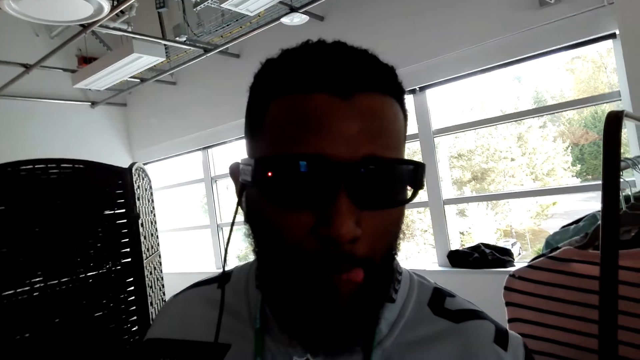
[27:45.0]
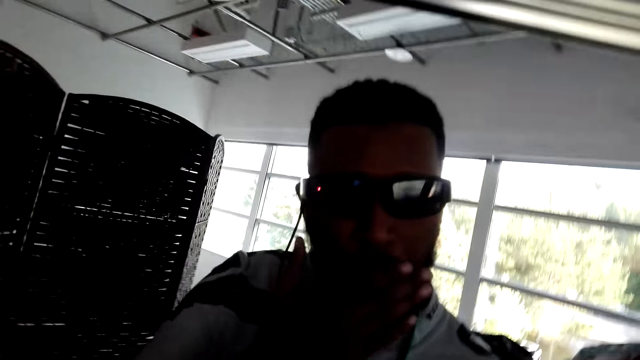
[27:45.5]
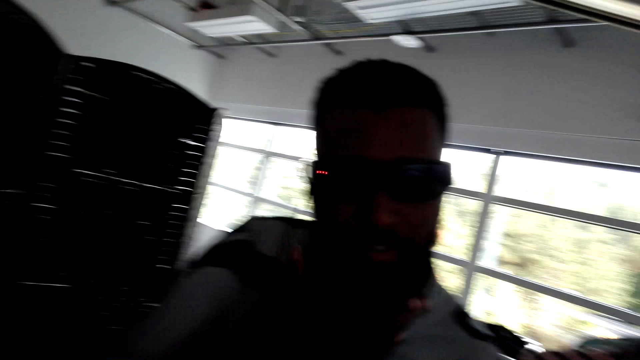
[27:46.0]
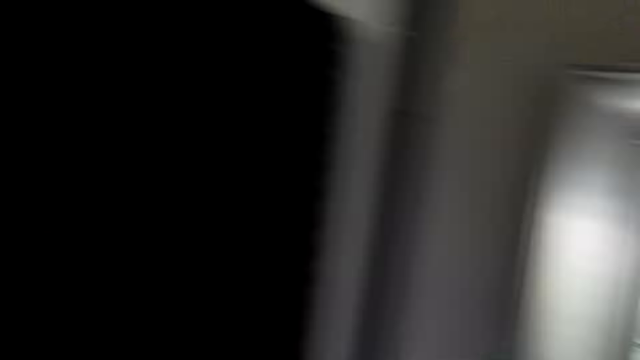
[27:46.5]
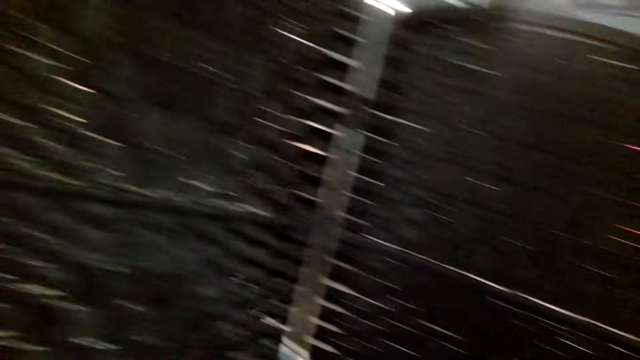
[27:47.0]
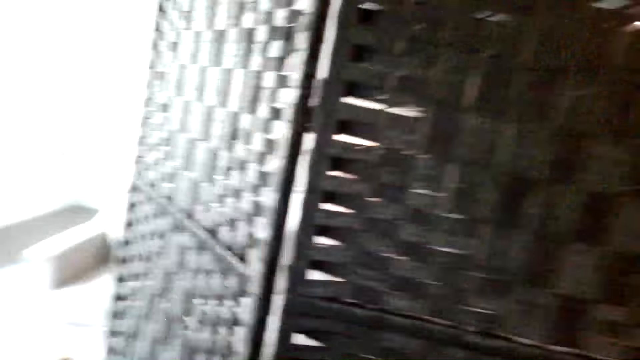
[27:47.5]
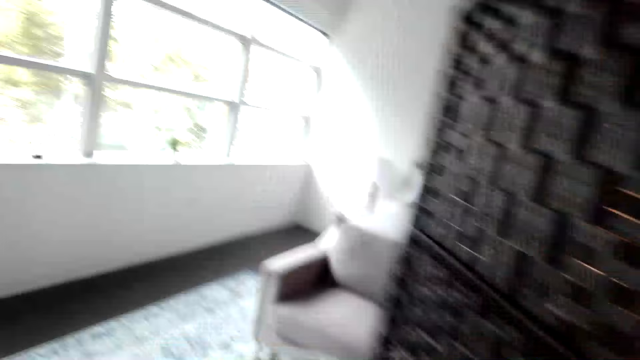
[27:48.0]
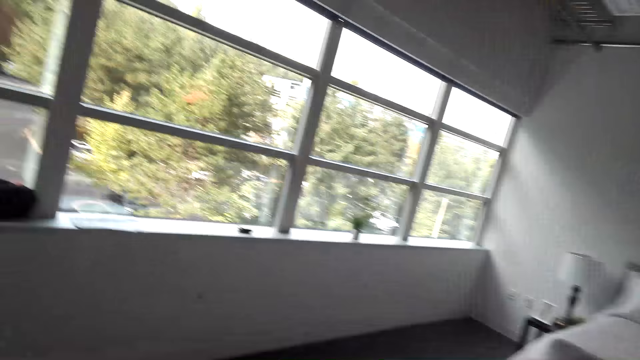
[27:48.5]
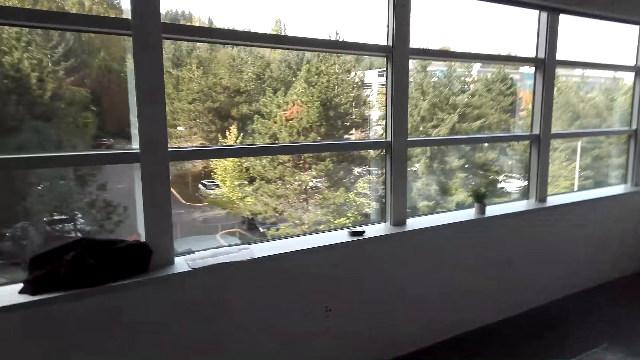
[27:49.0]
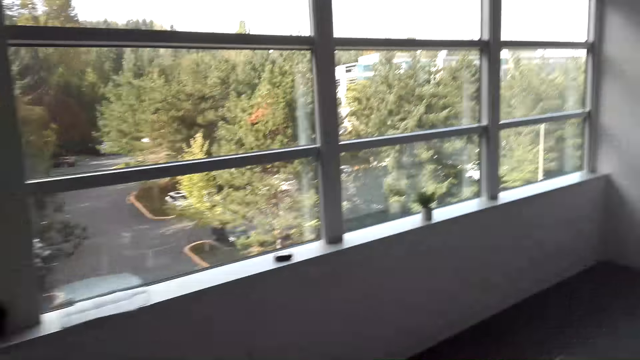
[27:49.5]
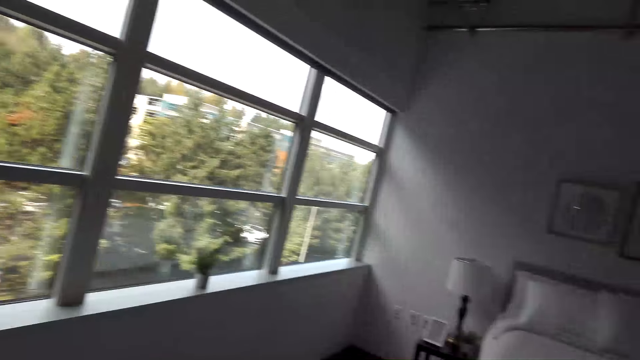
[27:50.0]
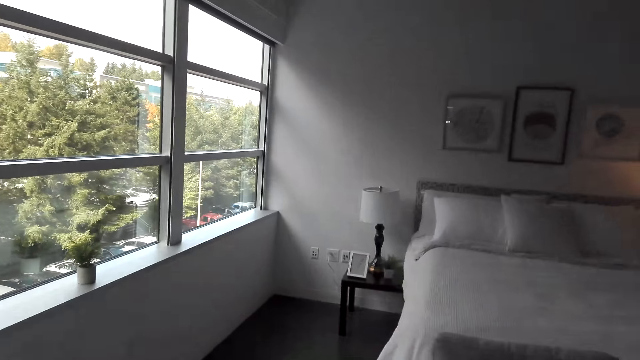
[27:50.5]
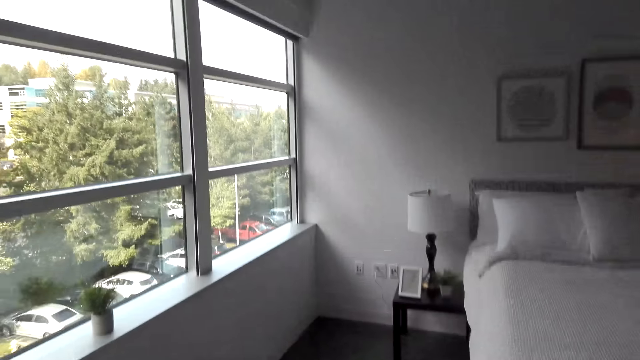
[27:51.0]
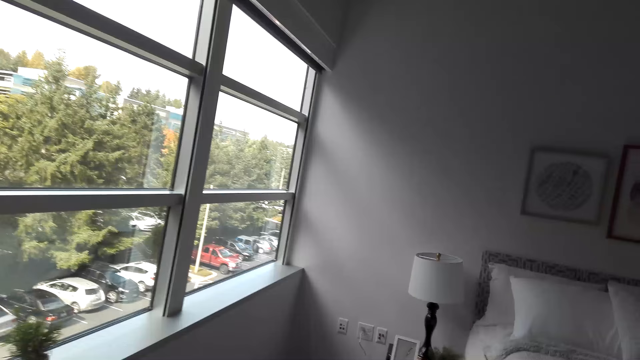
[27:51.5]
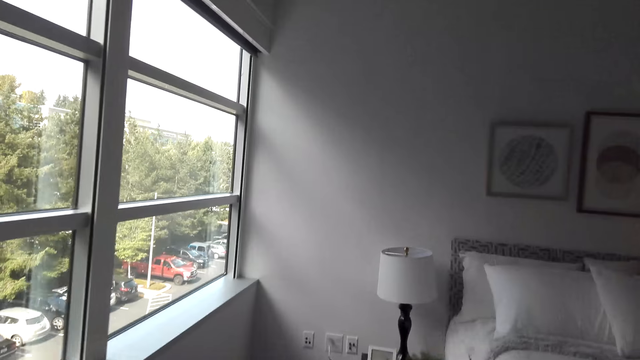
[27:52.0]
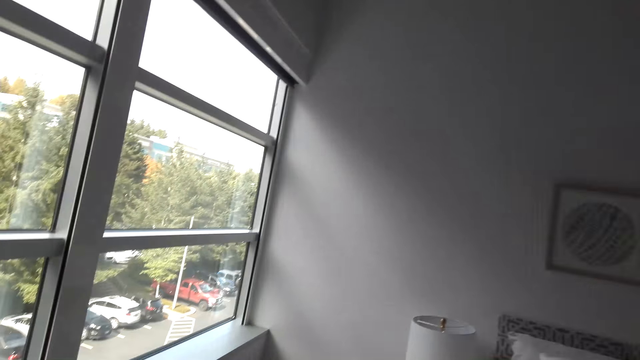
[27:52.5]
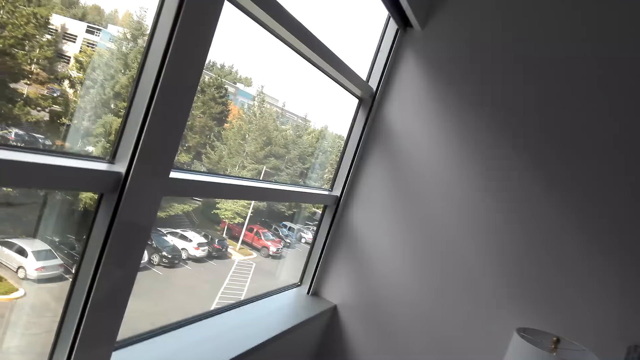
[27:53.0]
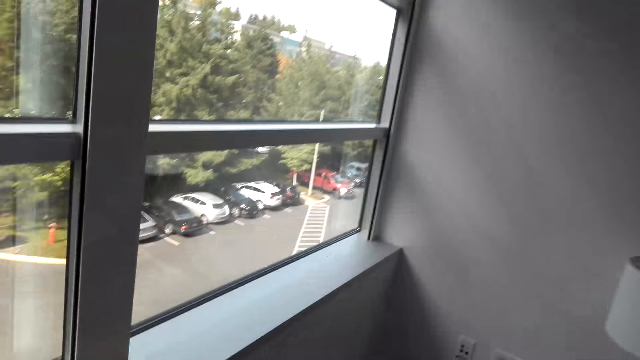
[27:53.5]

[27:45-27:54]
The camera wearer wipes his mouth. He turns around and walks in the house. He moves around in a room.

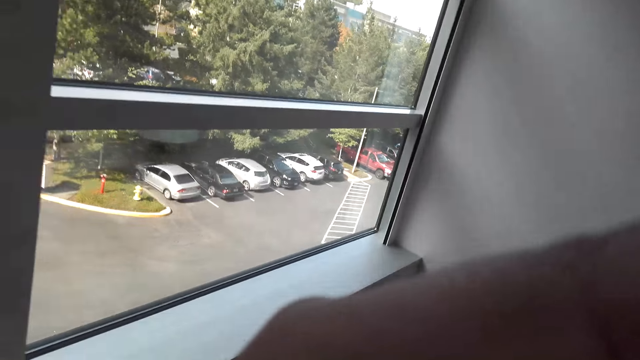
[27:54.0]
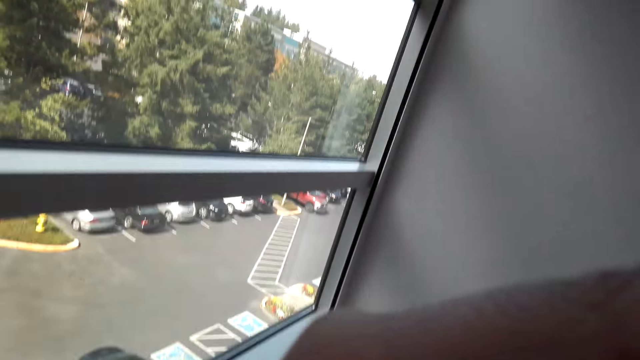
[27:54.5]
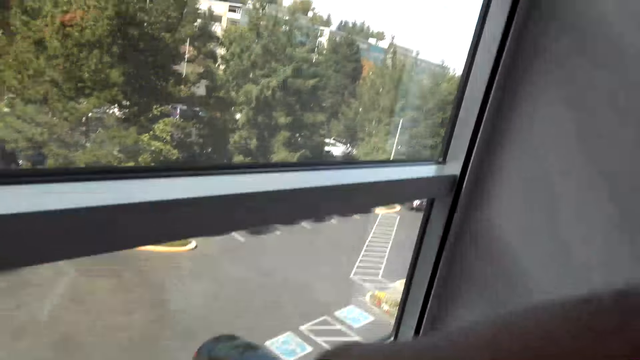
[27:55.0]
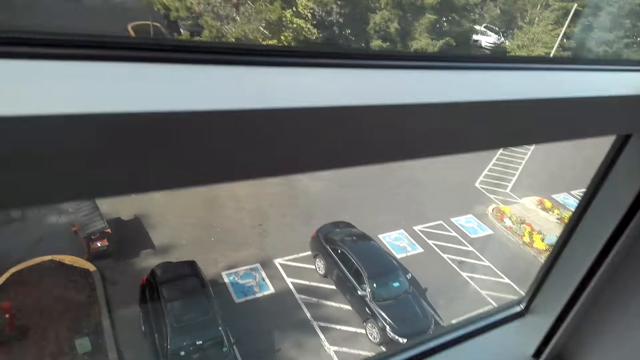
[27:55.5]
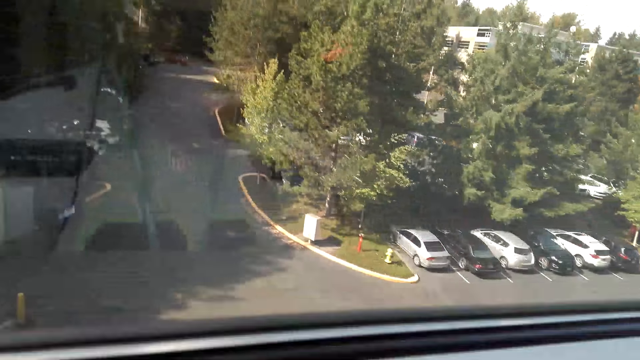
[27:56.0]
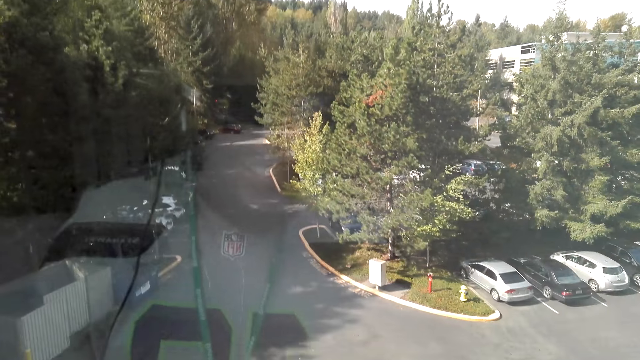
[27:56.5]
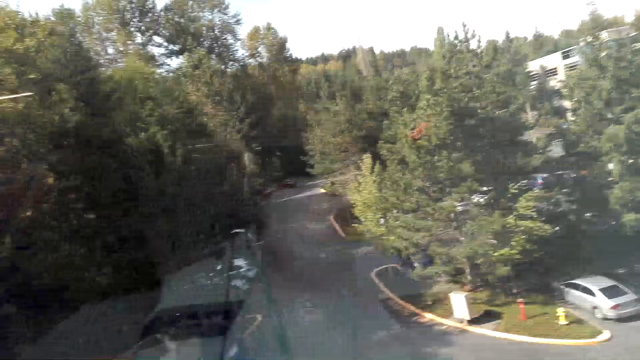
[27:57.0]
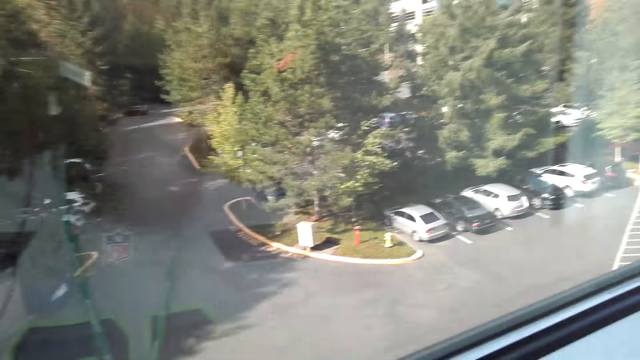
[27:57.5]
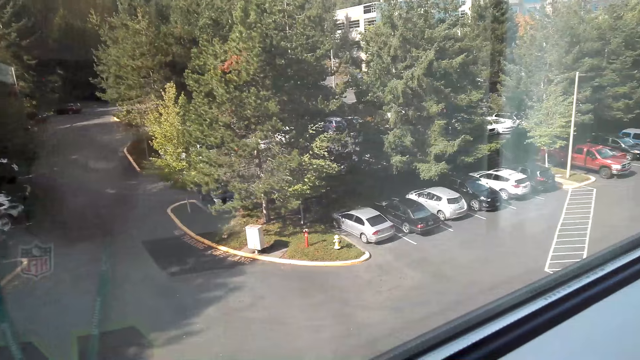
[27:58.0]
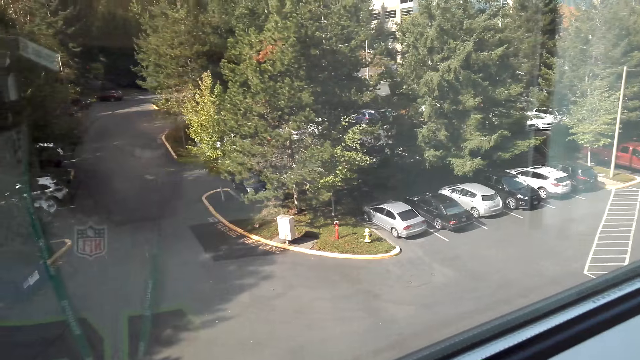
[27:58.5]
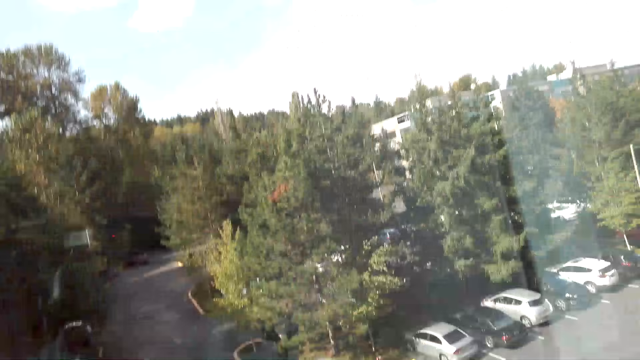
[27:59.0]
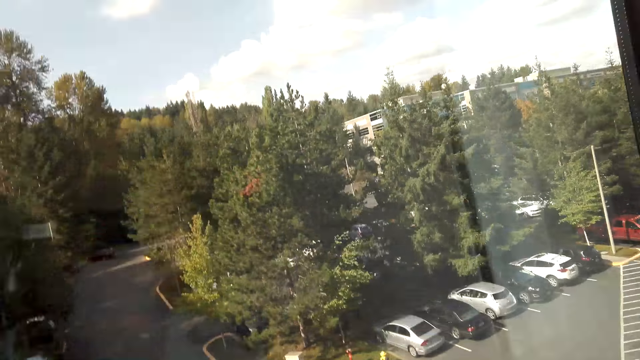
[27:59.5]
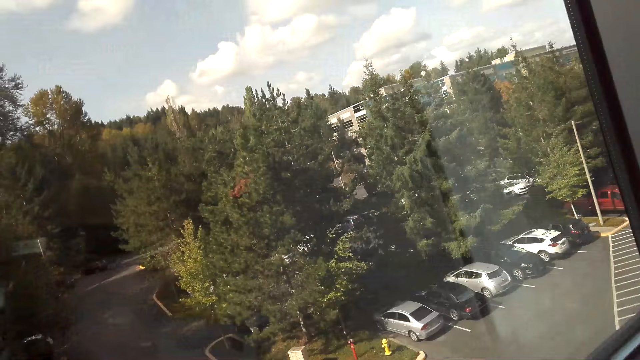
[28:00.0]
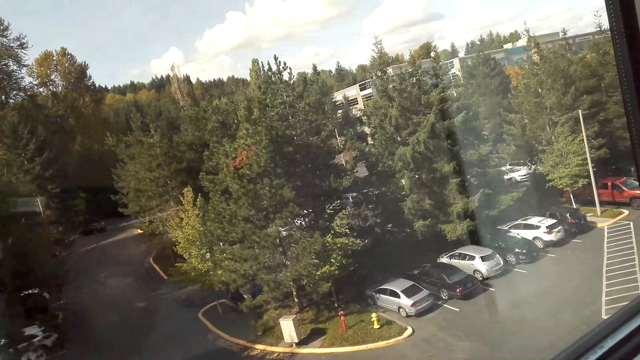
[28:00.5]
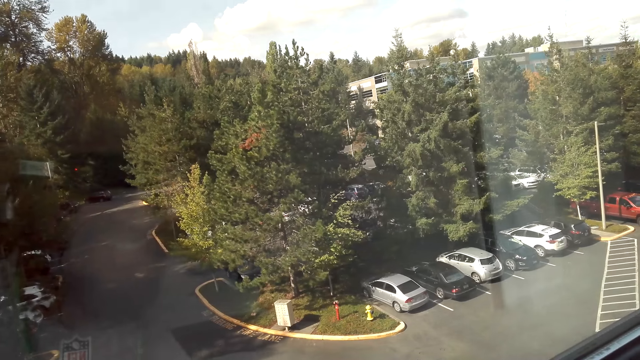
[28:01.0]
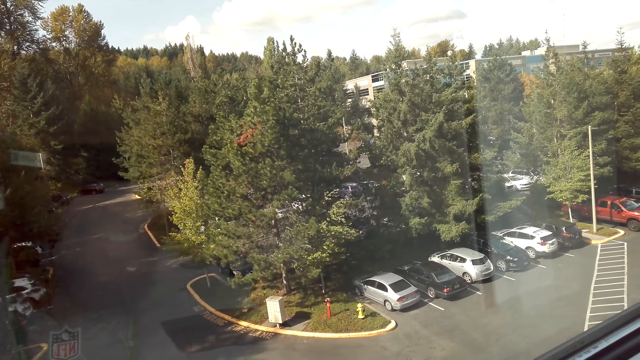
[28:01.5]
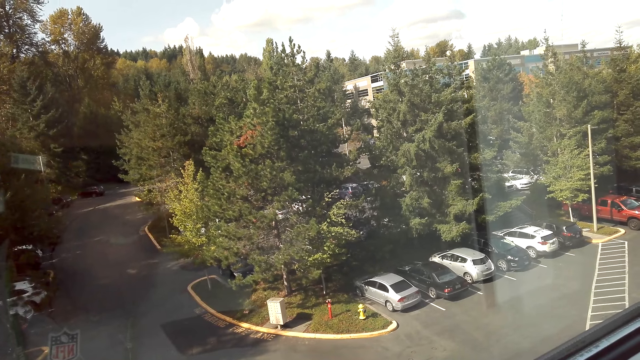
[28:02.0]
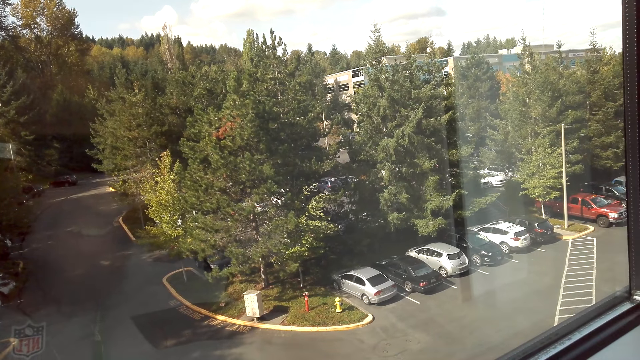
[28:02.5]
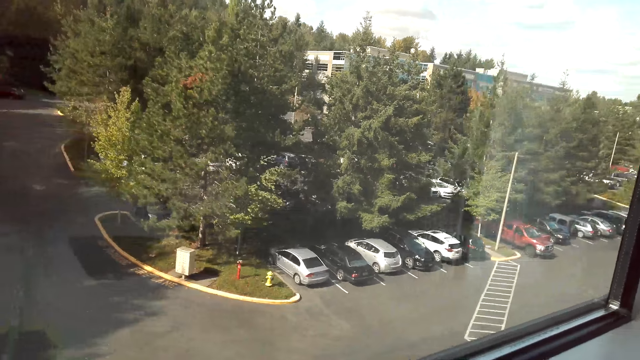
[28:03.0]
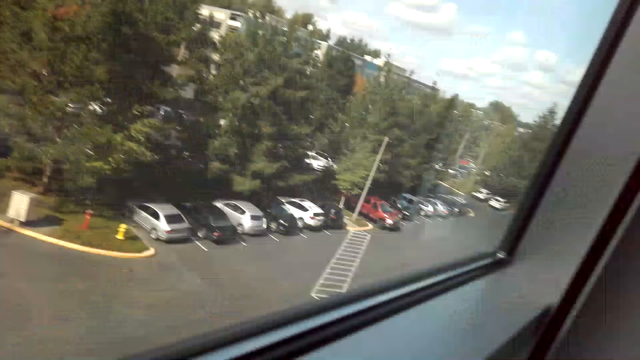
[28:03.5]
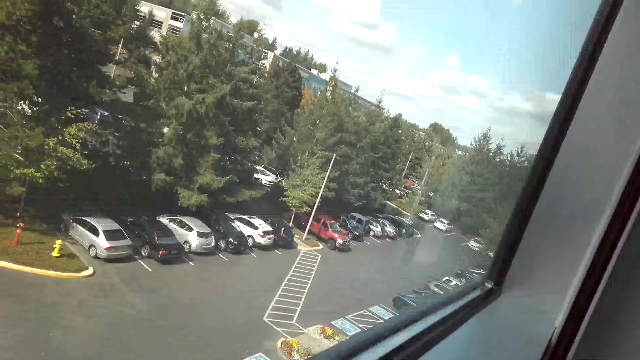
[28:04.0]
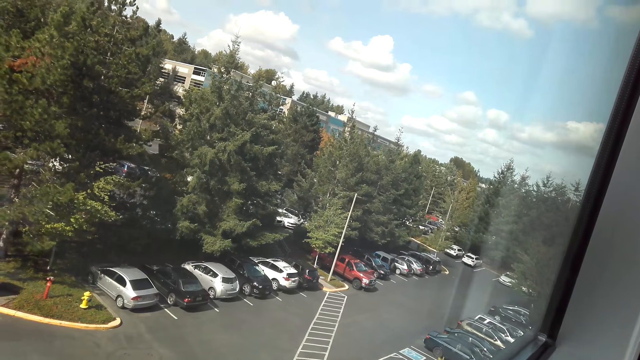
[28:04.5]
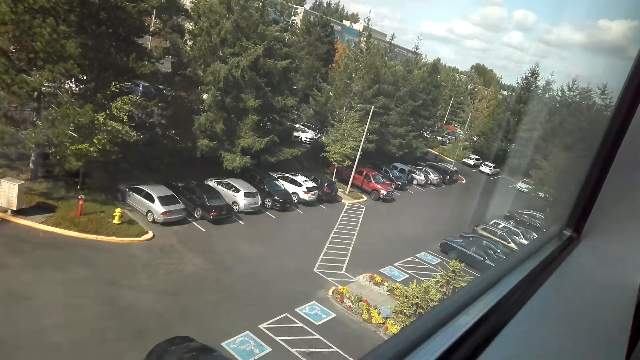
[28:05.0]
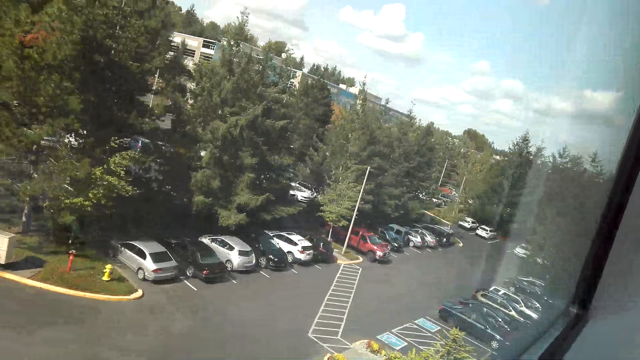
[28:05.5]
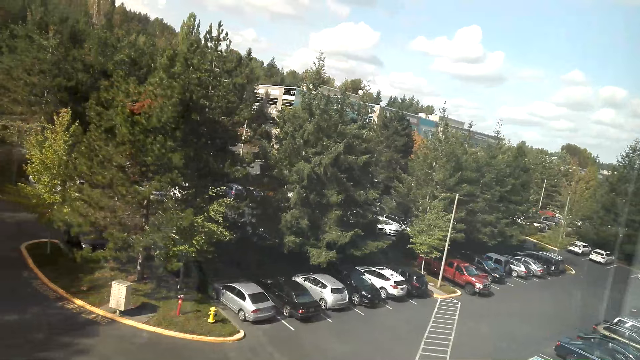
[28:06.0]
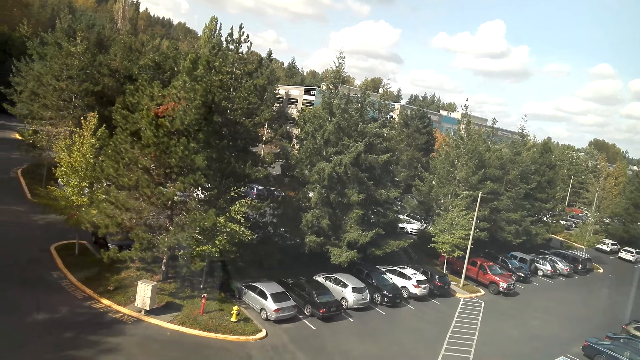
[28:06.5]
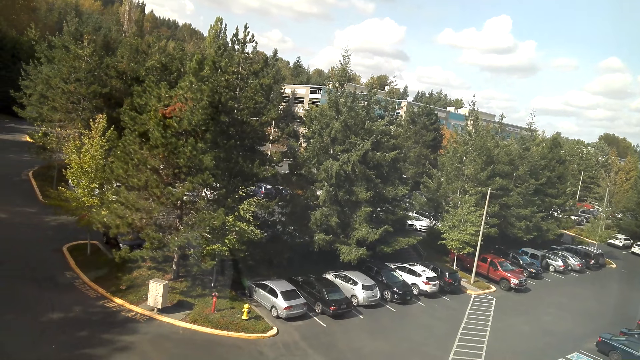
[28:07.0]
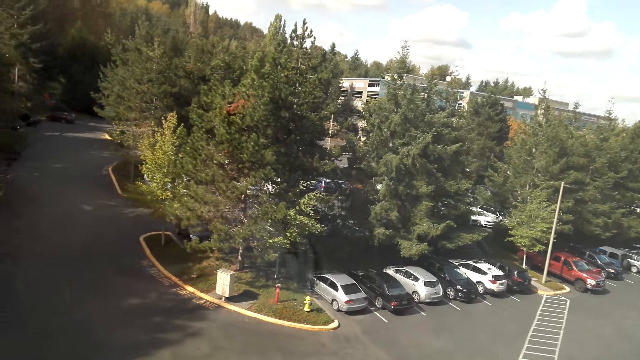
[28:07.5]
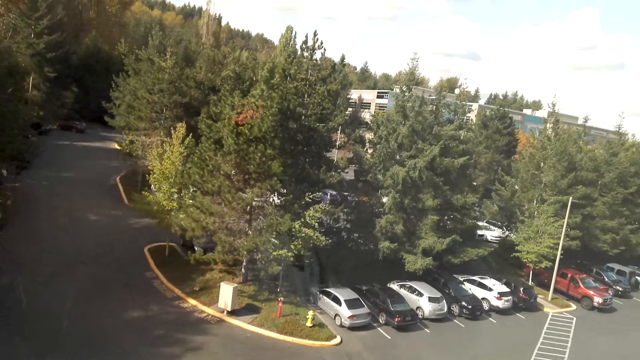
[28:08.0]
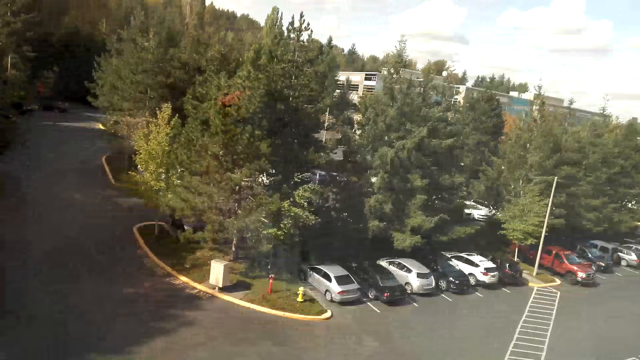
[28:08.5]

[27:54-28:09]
The camera wearer adjusts the camera. They look through the window. They look out through the window.
